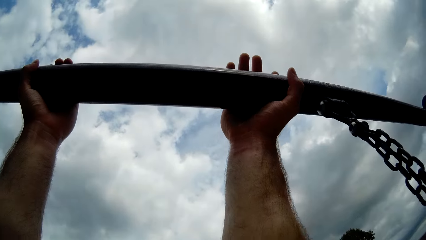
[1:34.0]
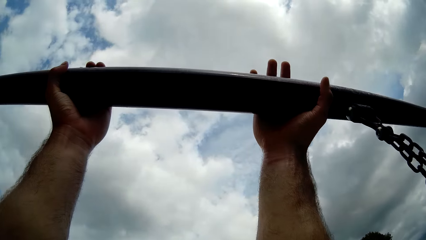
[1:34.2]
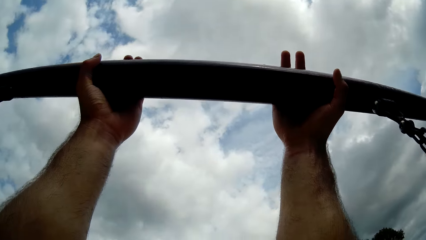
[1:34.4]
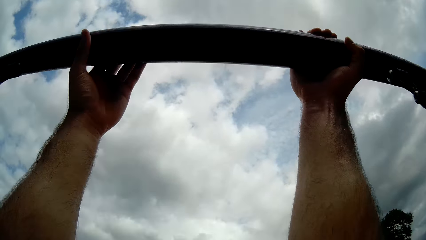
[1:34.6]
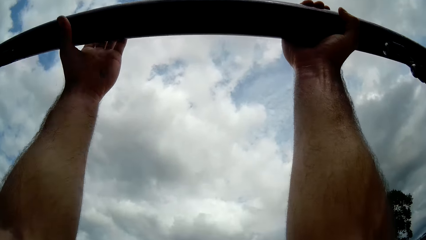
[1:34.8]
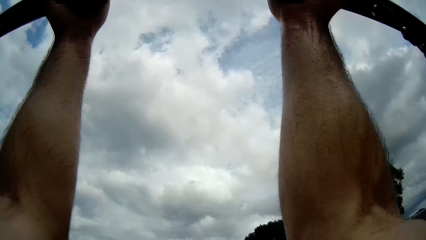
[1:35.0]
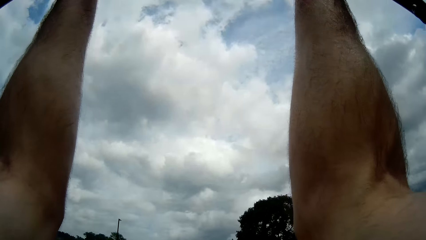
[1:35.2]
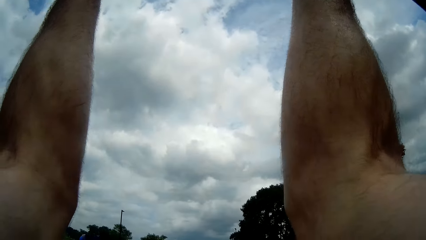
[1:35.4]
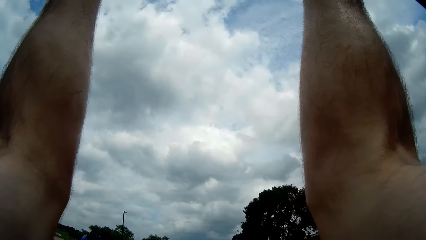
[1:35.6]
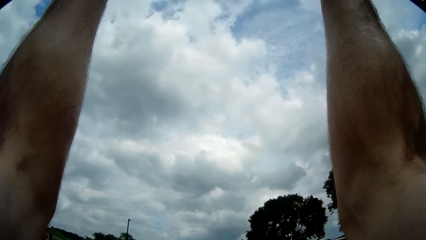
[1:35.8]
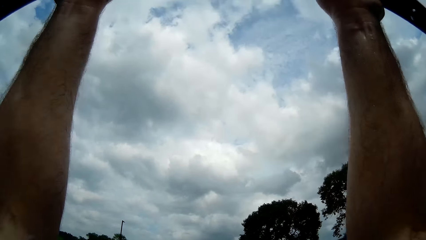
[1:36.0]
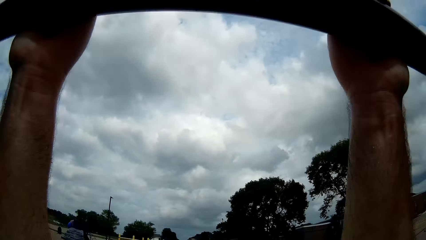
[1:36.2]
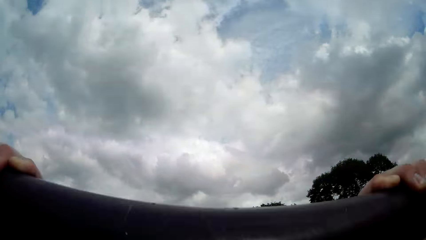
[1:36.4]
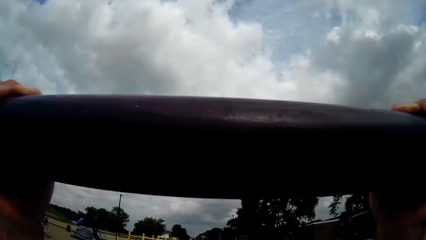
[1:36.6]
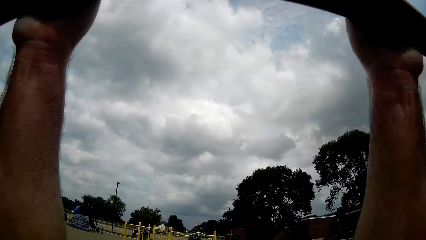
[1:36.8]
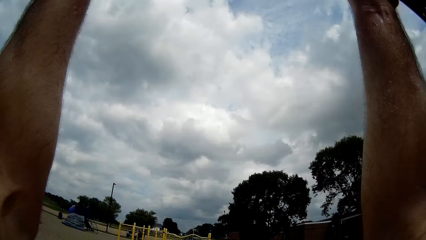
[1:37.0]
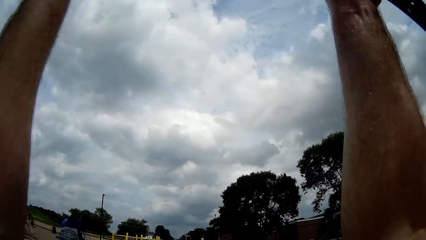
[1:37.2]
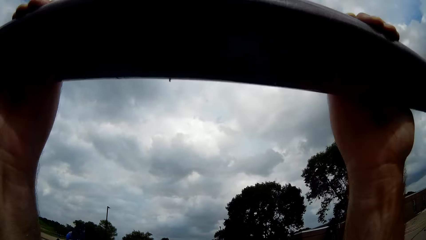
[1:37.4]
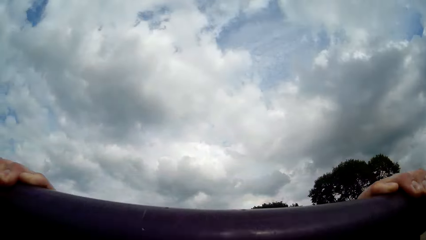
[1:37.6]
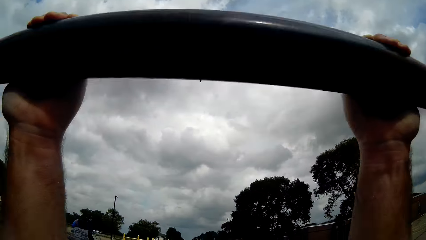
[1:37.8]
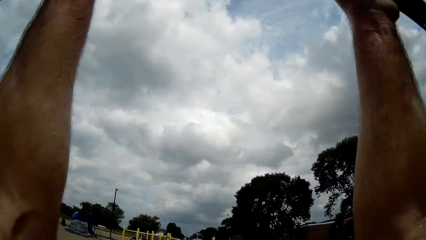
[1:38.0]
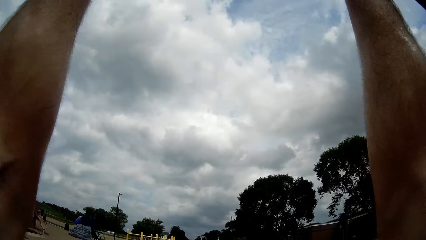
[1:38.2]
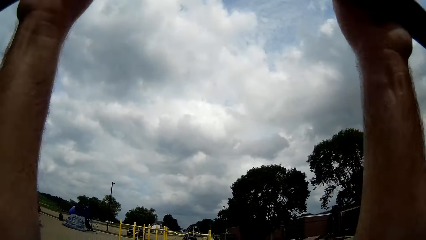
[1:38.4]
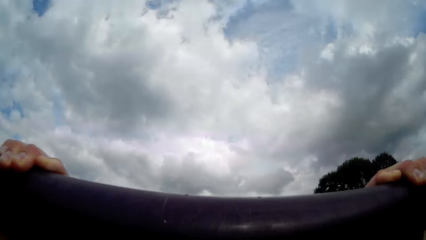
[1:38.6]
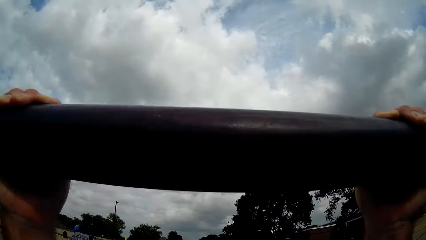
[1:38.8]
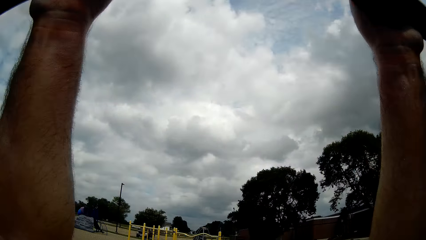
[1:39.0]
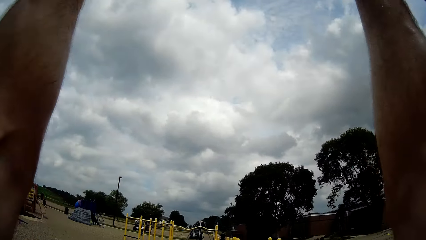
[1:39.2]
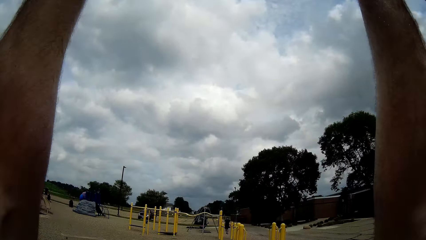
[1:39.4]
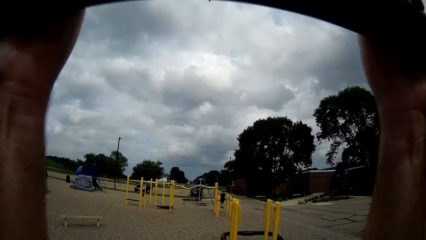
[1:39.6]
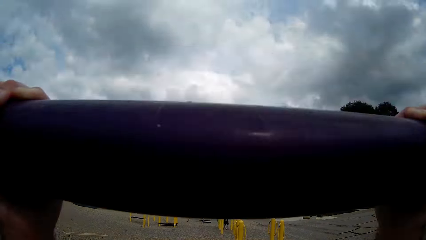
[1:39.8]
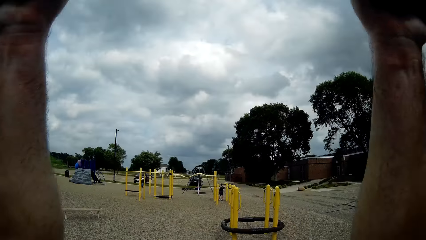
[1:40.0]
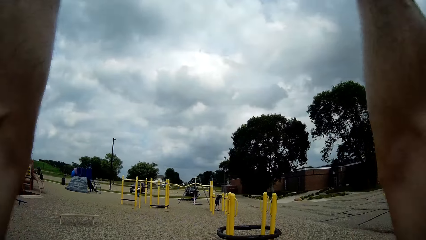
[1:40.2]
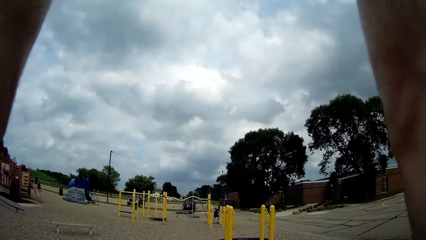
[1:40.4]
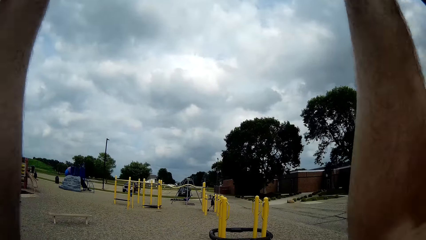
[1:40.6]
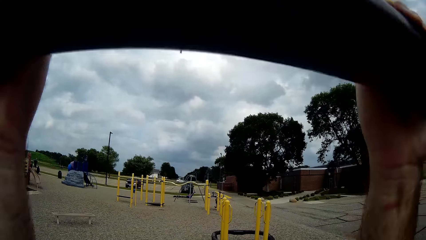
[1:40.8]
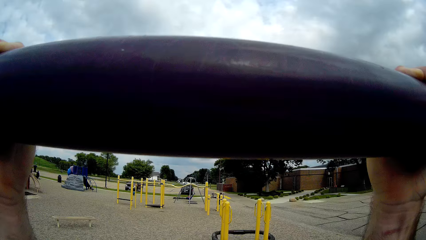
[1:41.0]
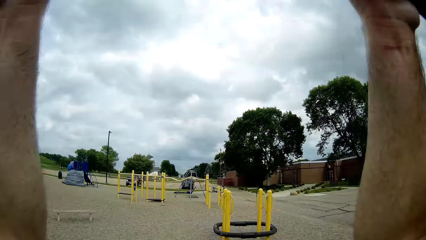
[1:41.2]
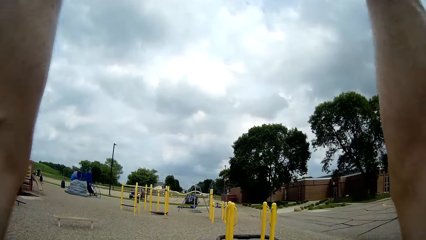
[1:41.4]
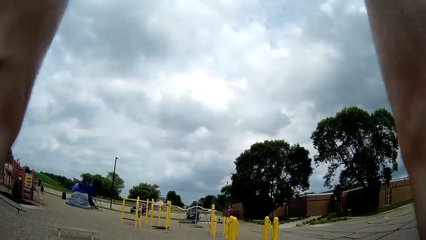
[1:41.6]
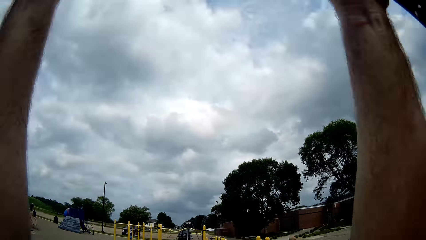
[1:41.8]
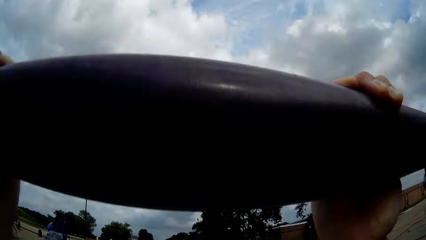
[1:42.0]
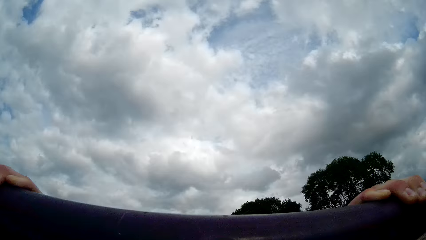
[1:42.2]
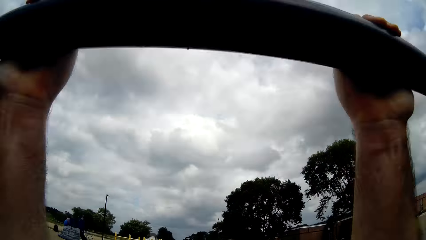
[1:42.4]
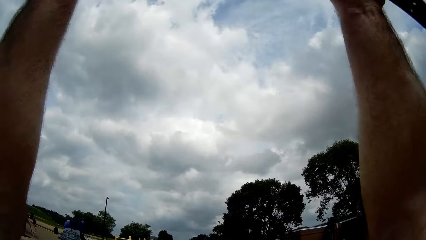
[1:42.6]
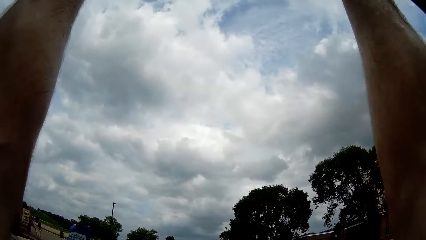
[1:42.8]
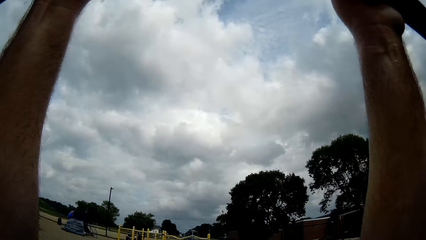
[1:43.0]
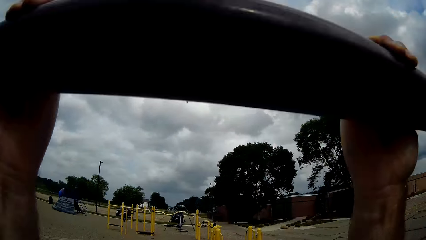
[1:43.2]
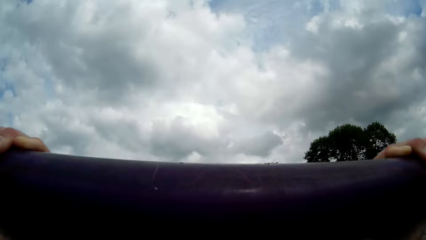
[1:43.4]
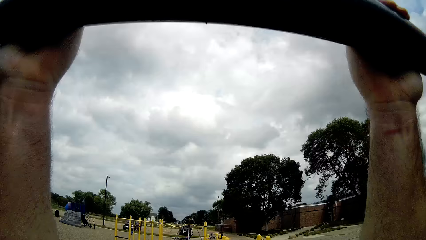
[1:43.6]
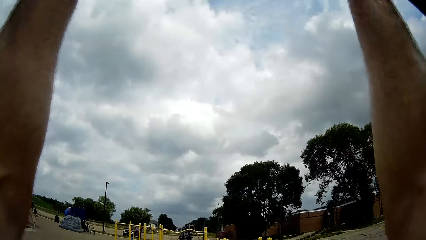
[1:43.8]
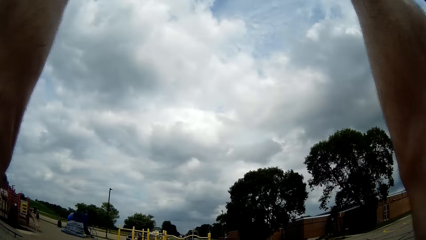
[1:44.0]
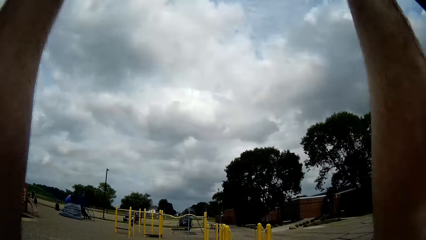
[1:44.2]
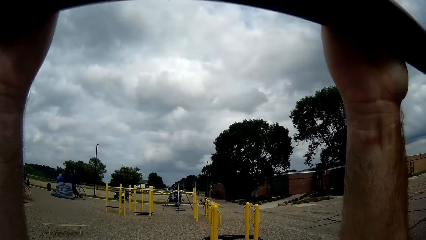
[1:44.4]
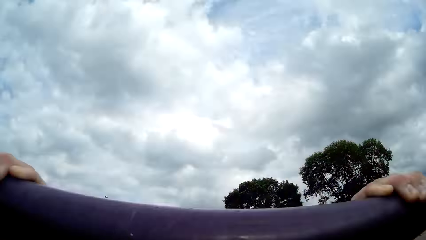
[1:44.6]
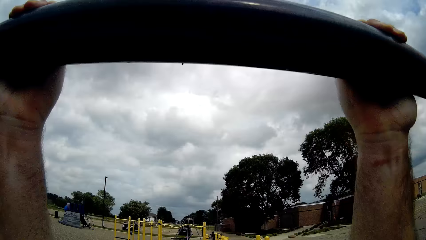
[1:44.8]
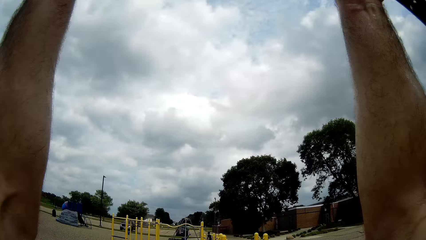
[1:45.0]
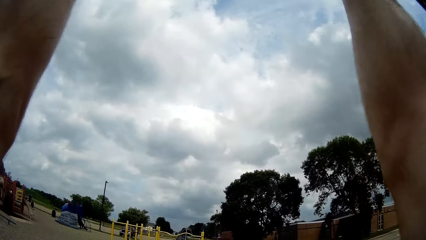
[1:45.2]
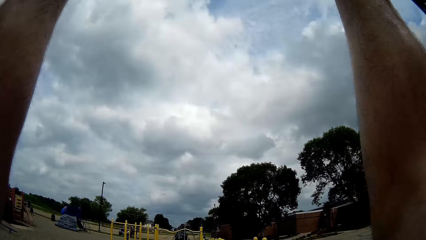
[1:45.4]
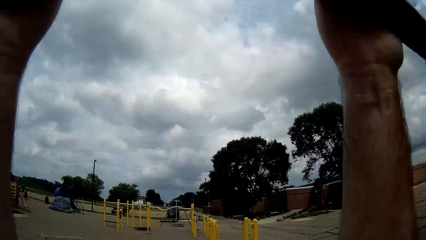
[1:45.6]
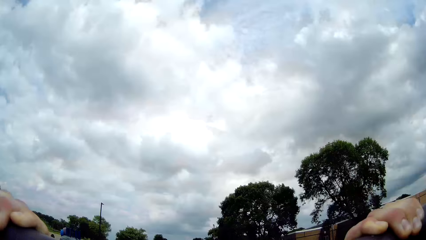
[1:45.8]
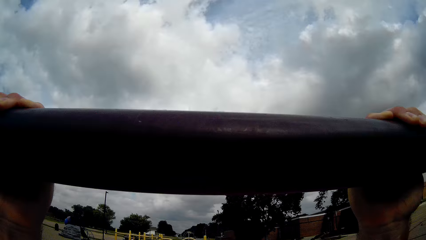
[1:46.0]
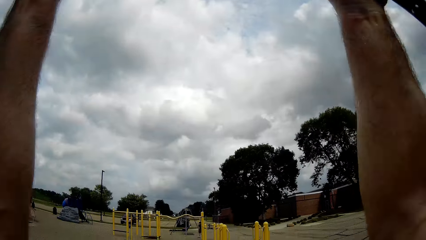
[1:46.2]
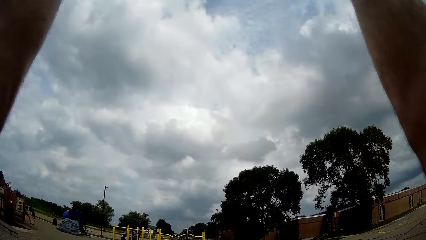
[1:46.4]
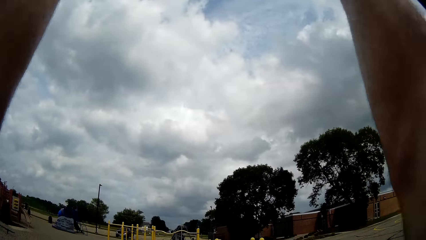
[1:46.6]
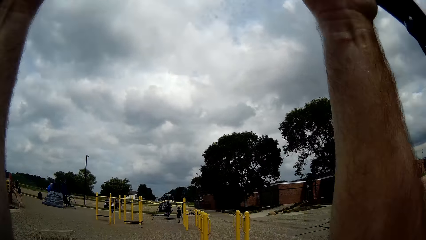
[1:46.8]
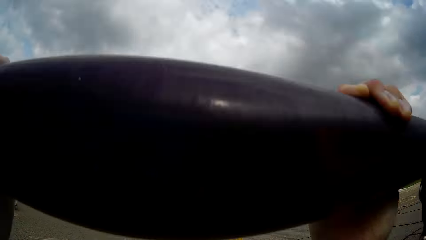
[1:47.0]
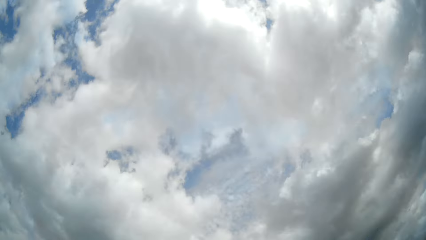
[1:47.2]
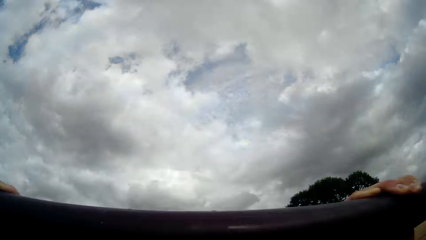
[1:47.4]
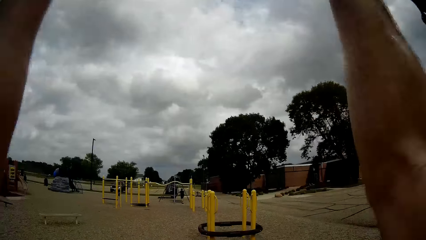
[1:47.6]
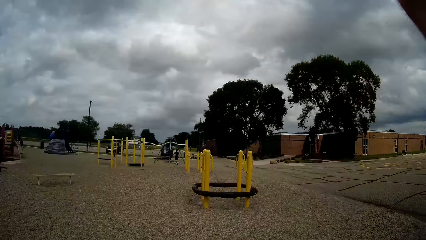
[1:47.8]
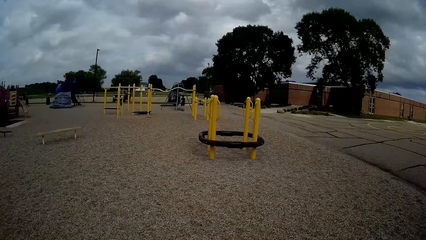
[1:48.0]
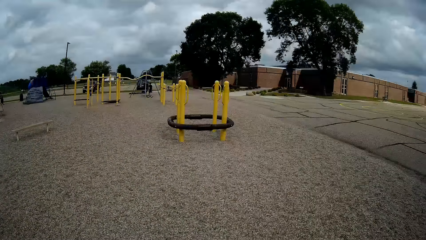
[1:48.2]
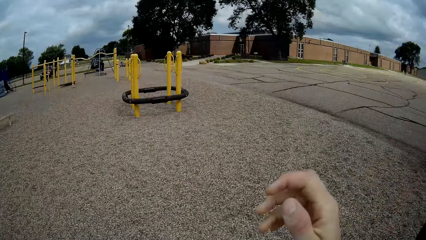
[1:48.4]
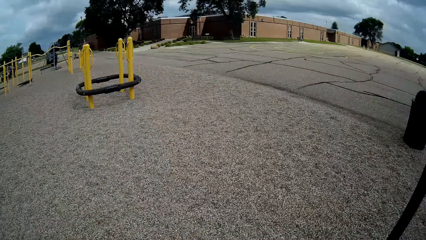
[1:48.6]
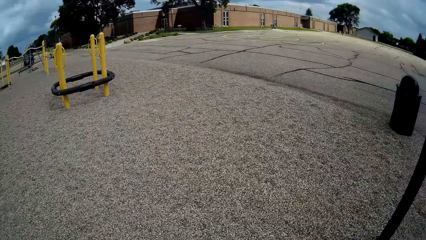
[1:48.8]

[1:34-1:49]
The camera wearer does pull-ups on the swing set bar. They stop doing pull-ups on the swing set bar.
